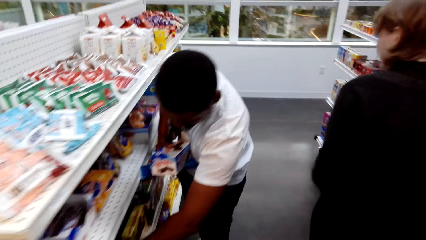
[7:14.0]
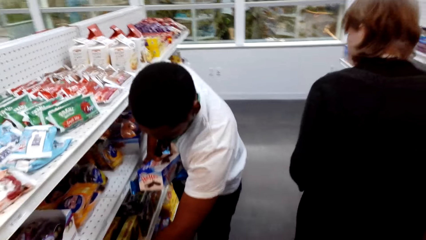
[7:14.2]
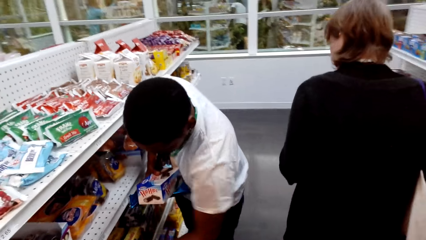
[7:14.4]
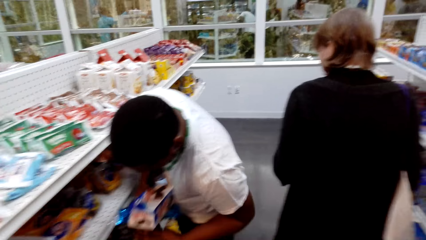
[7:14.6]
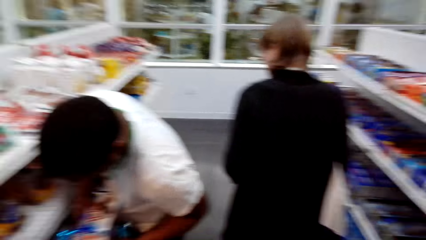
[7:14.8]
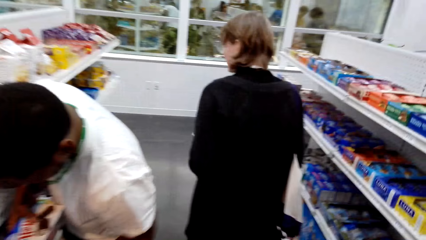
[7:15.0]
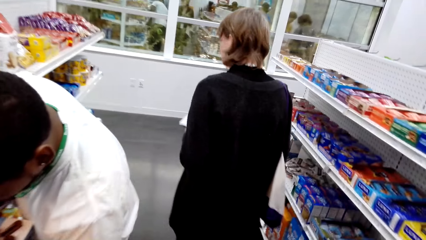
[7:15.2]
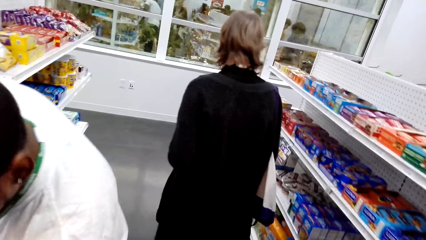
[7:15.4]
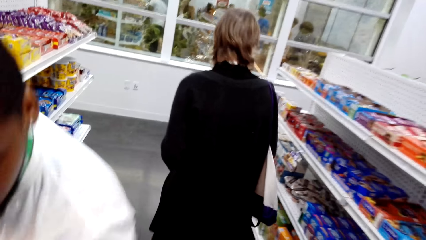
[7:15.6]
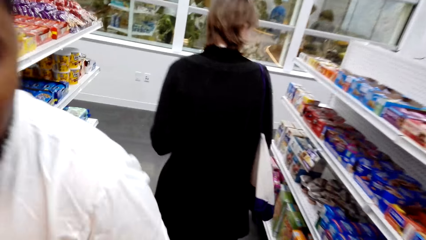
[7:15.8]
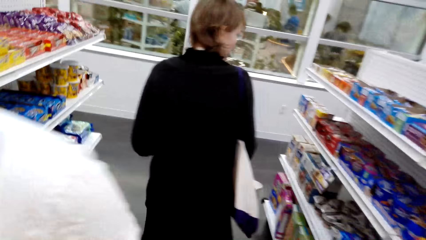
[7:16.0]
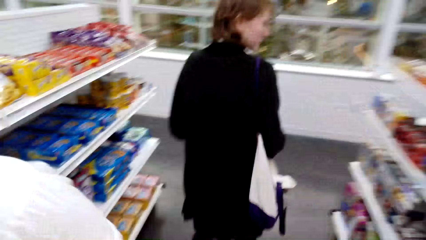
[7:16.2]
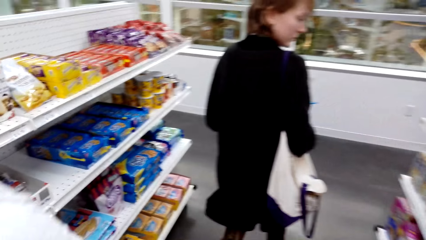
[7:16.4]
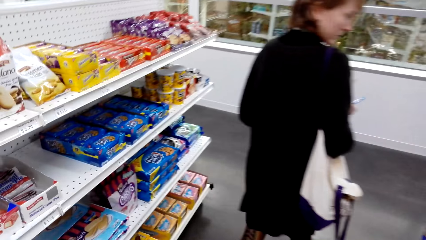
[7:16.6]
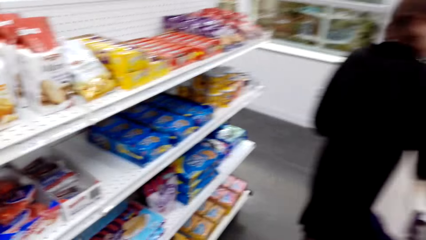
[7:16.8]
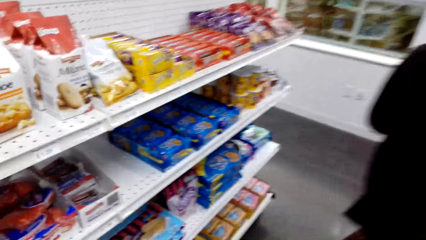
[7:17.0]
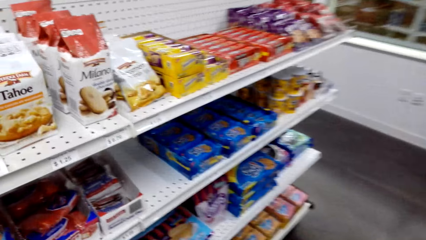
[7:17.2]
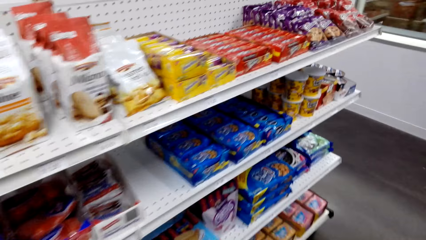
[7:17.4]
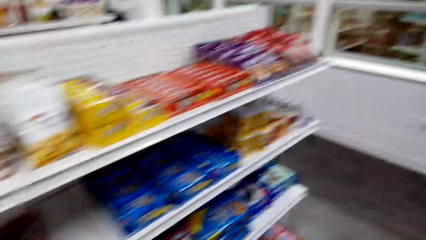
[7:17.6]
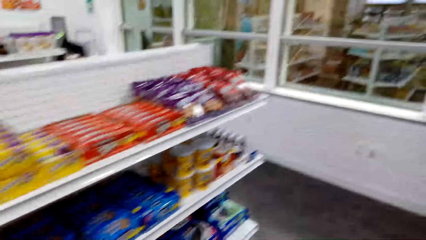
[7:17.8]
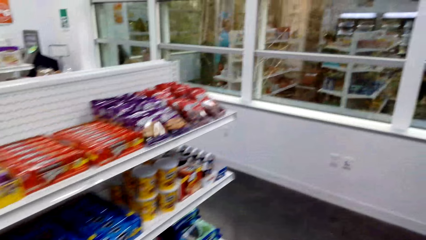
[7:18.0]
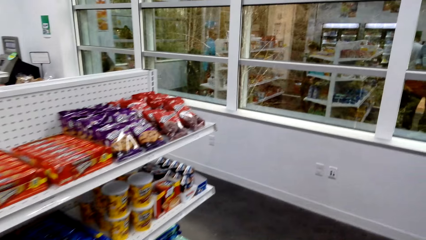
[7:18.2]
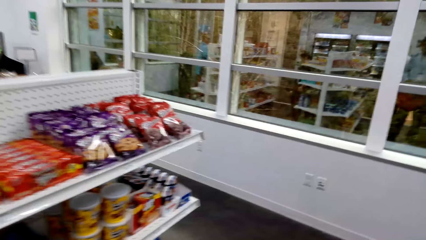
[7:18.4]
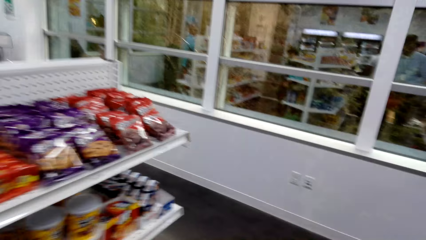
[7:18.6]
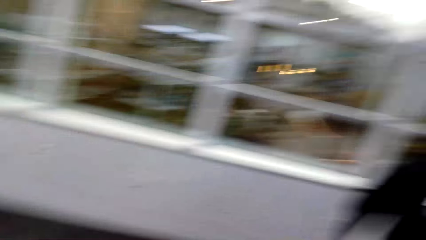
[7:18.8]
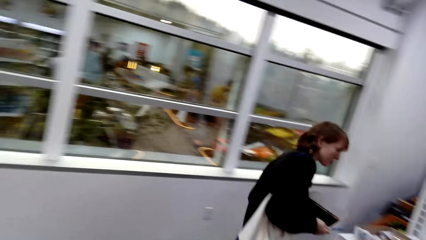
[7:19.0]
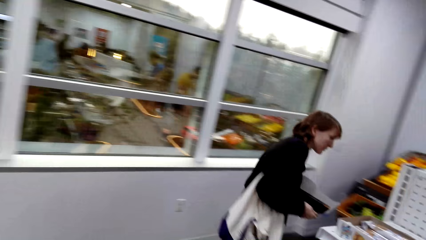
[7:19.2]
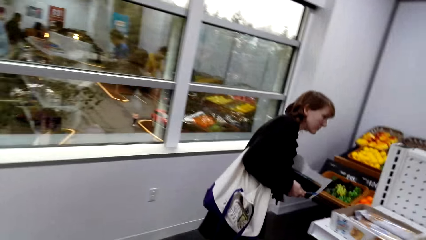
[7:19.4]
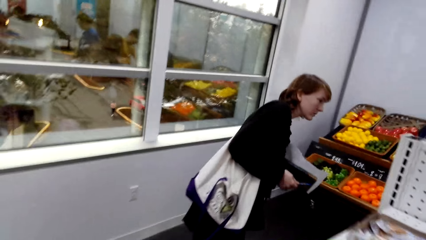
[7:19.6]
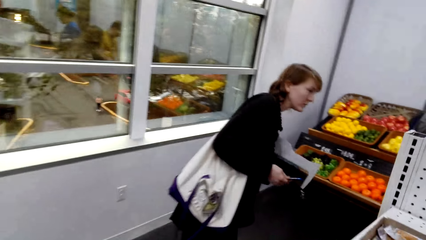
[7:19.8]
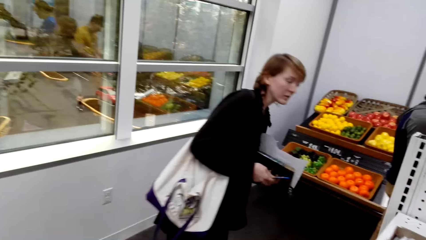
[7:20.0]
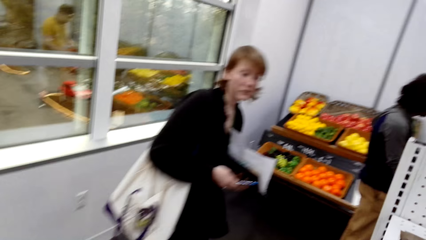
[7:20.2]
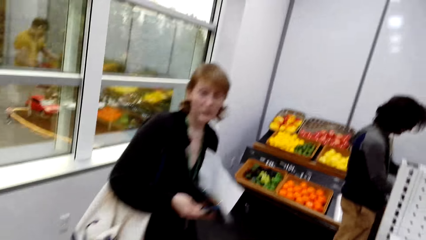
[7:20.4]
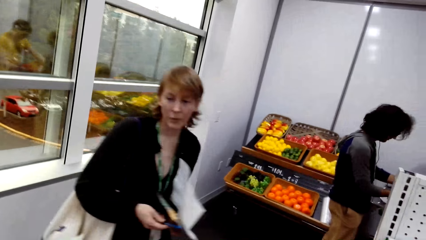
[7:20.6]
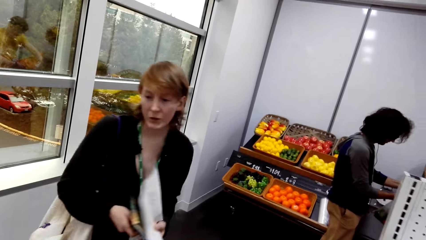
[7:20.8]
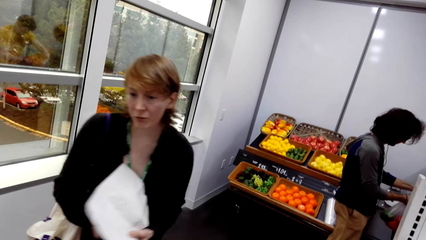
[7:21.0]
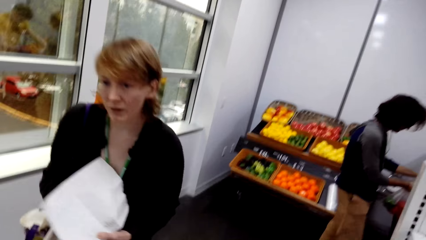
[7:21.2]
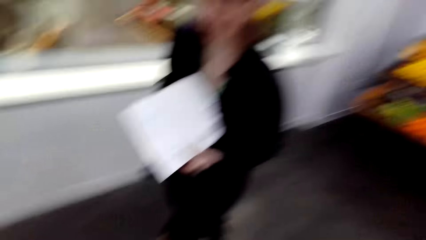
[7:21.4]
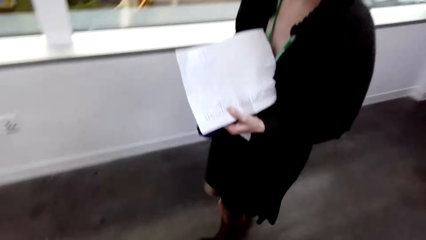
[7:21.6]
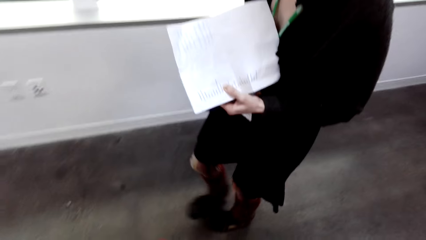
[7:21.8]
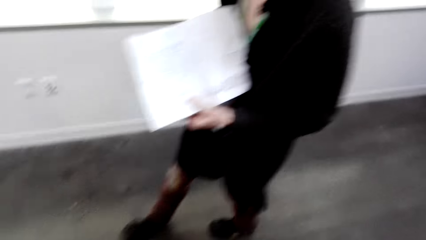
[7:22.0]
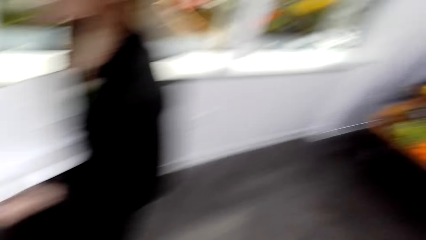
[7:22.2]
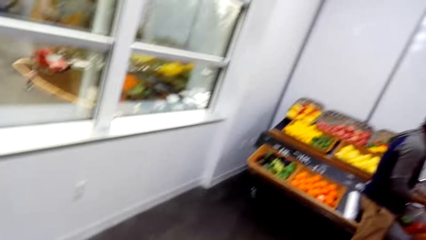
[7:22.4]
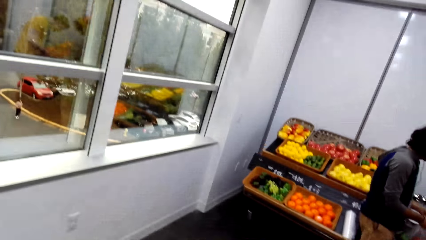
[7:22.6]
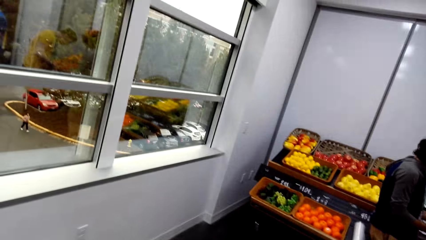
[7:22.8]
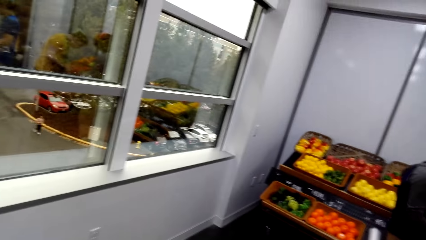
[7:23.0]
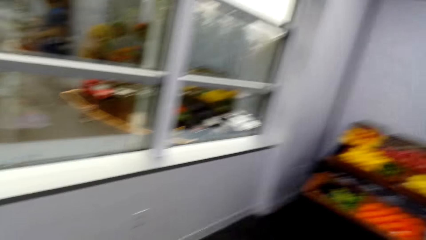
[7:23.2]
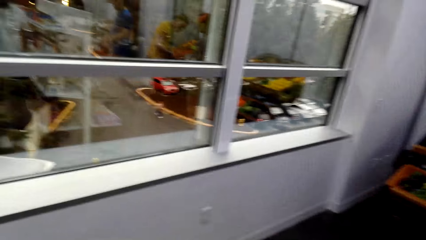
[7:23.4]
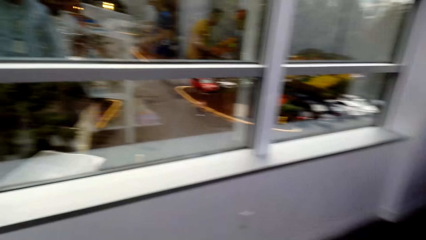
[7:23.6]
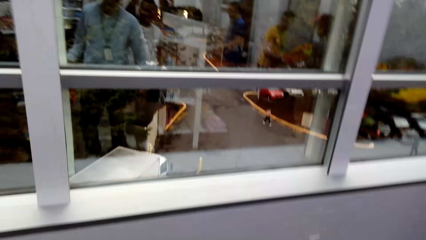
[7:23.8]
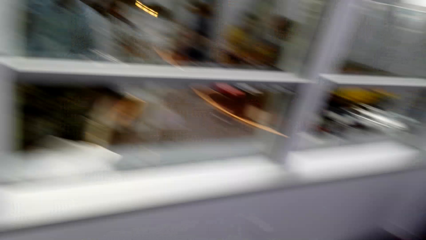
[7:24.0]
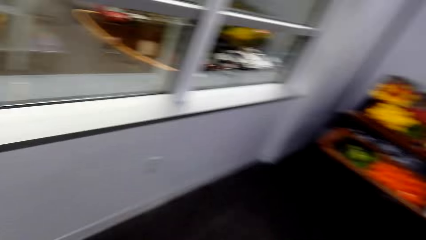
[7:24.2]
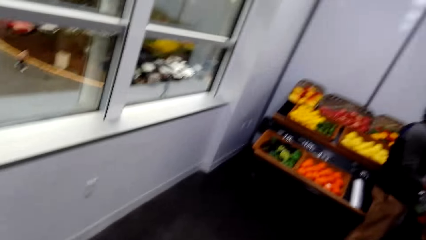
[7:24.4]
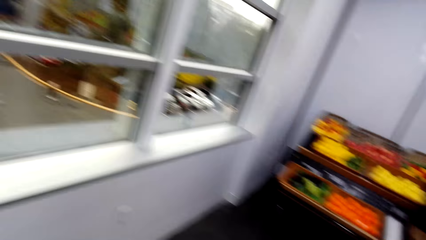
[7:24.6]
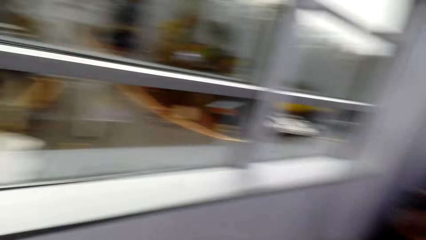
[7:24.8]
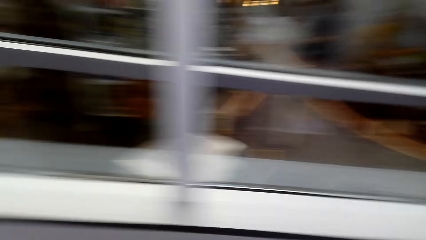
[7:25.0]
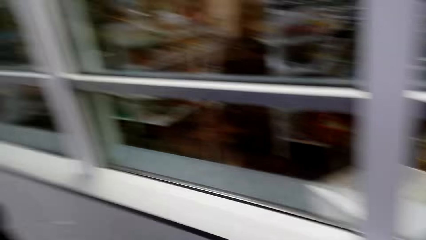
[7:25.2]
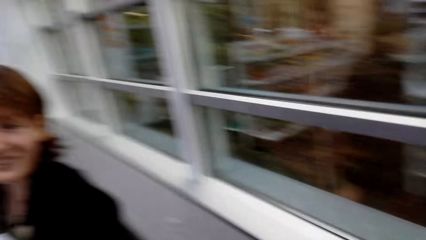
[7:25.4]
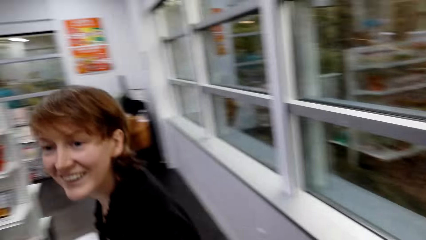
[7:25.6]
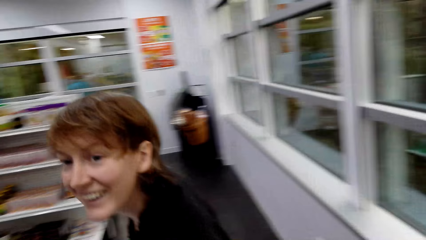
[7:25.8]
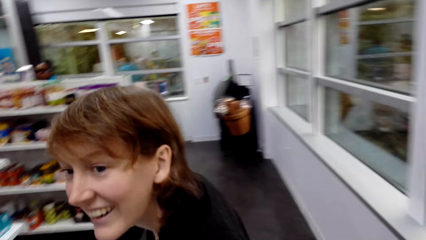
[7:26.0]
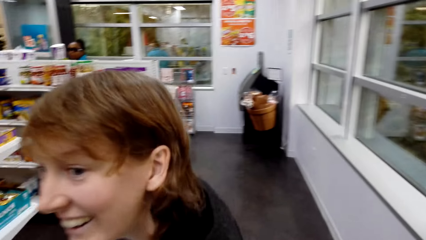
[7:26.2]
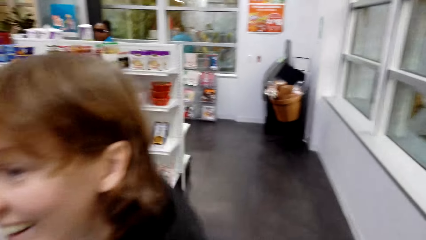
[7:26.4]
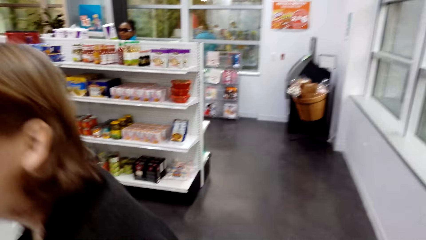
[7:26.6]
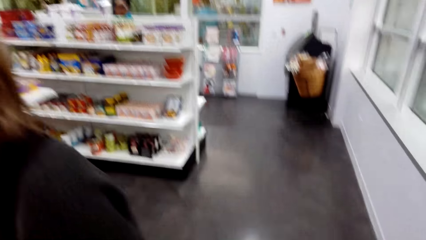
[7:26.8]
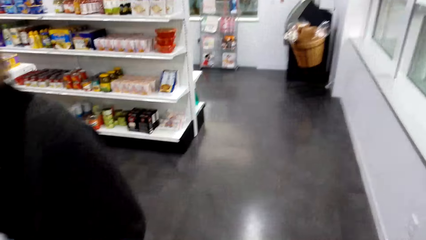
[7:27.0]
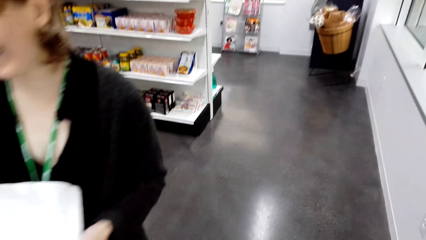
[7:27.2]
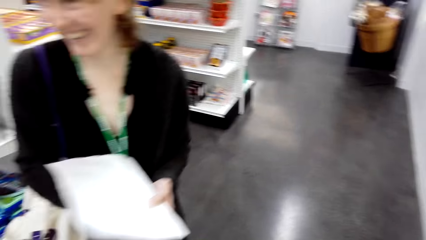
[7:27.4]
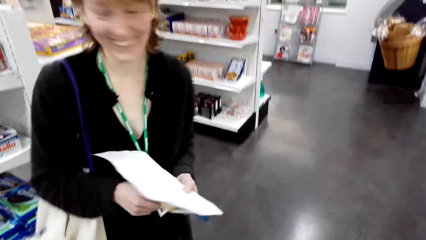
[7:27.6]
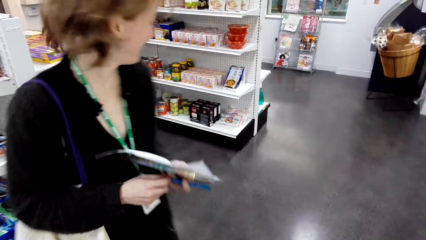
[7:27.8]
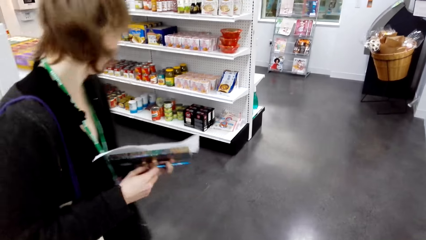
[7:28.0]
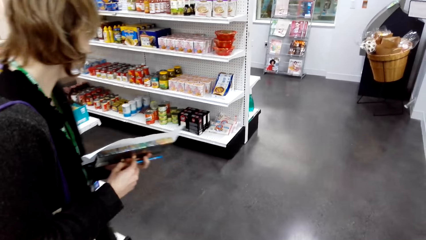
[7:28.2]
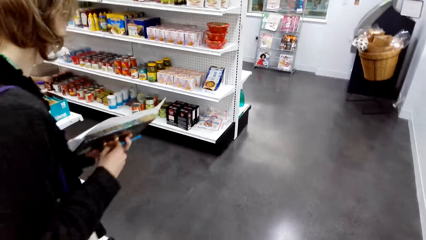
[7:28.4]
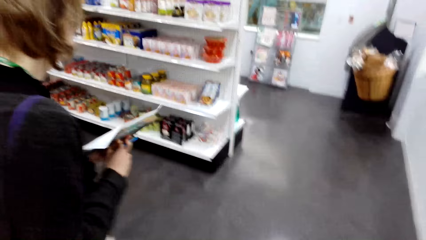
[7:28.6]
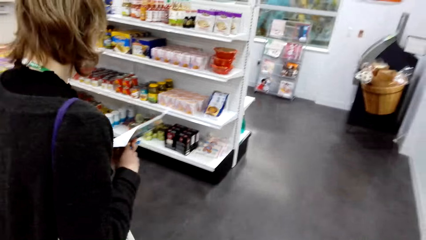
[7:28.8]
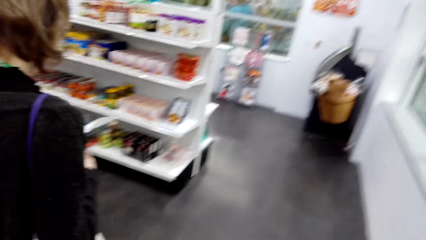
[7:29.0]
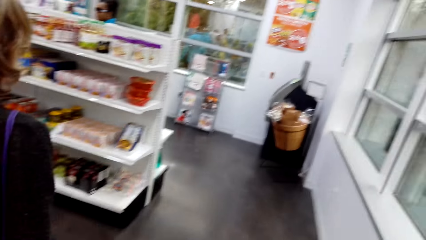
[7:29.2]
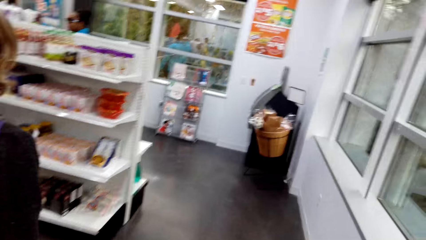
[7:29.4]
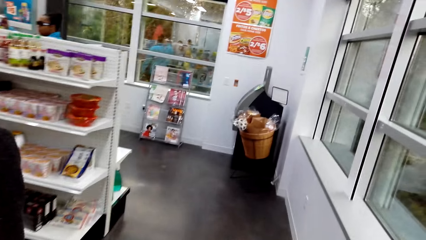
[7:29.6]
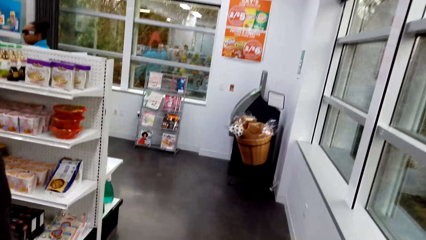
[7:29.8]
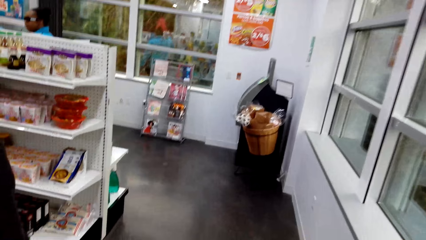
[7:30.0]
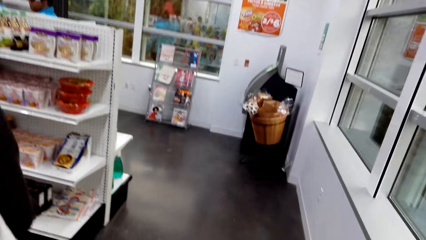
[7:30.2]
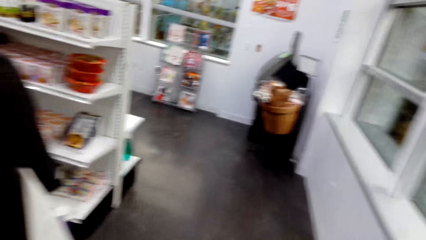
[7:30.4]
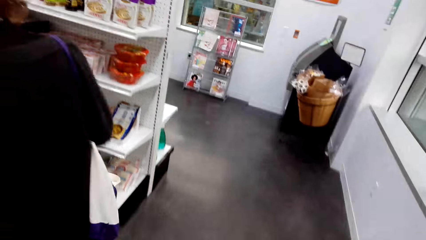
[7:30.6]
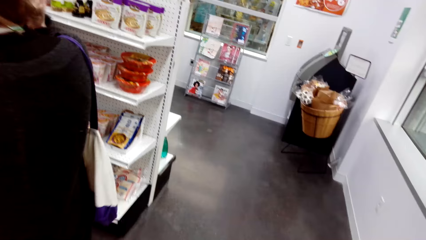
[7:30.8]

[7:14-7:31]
The camera wearer looks at the shelf while talking to a lady. The lady walks around, holds the paper, and talks with the camera wearer. The camera wearer walks around.
